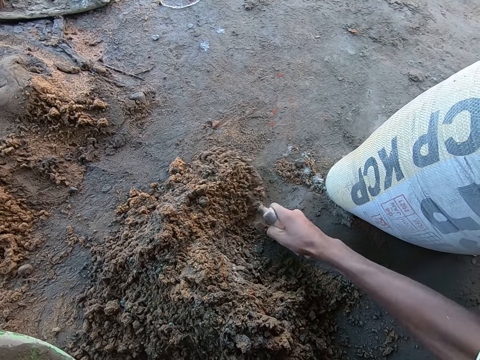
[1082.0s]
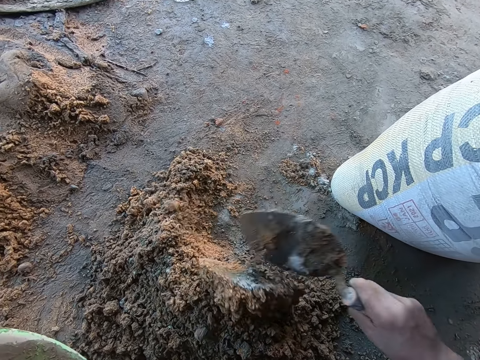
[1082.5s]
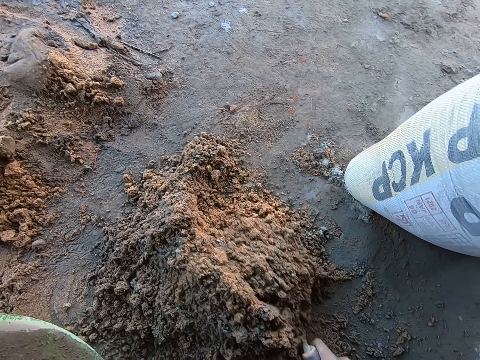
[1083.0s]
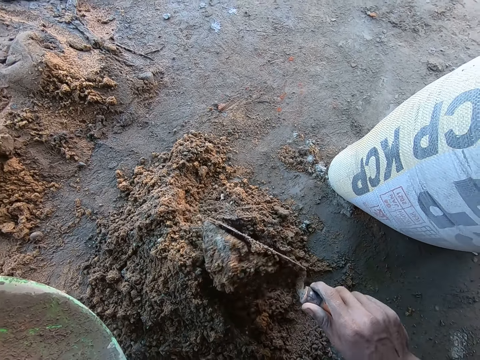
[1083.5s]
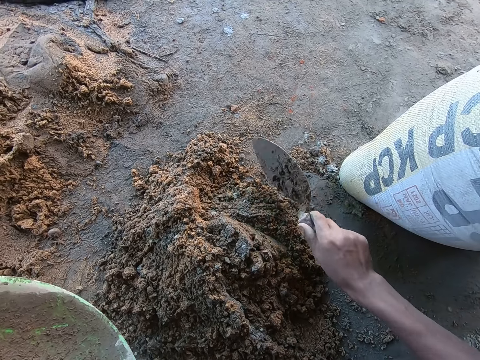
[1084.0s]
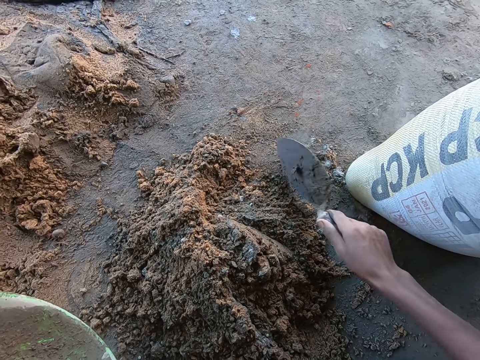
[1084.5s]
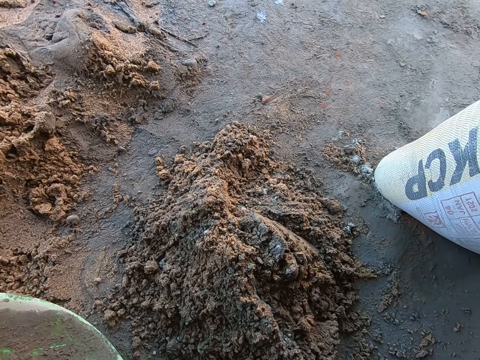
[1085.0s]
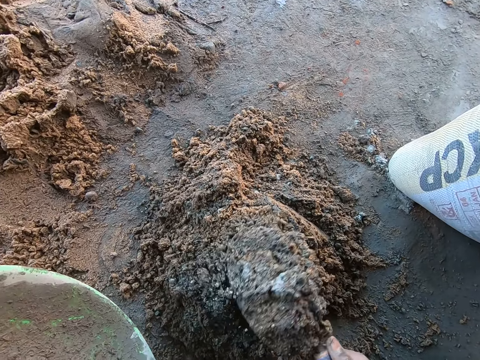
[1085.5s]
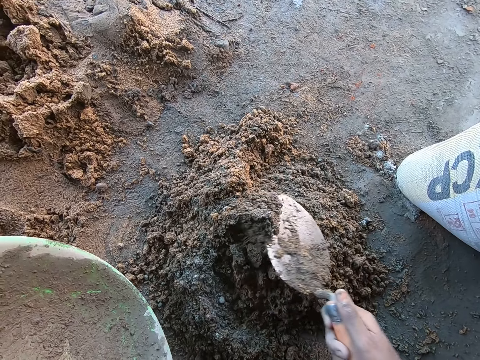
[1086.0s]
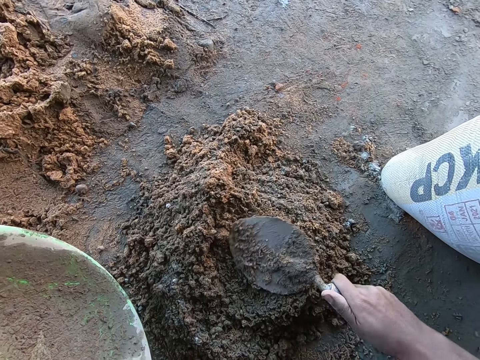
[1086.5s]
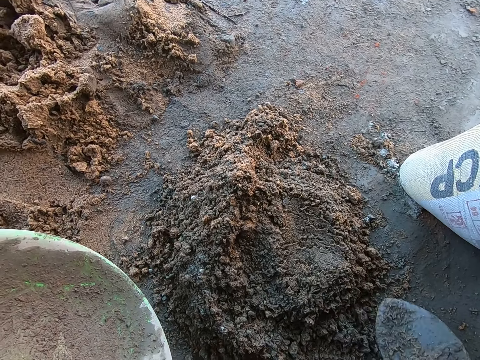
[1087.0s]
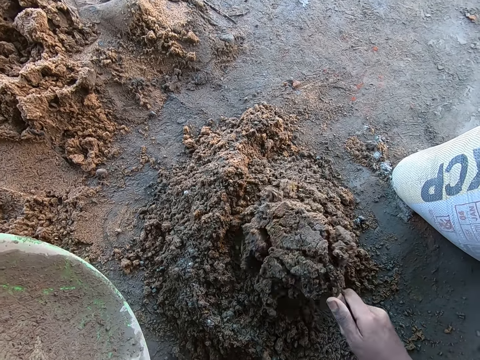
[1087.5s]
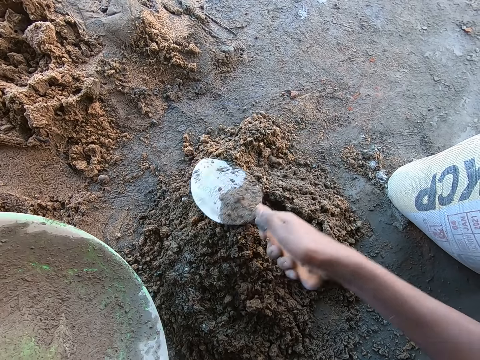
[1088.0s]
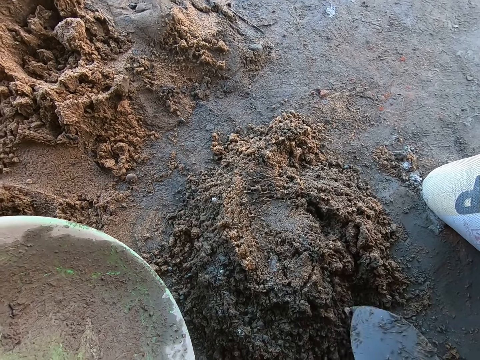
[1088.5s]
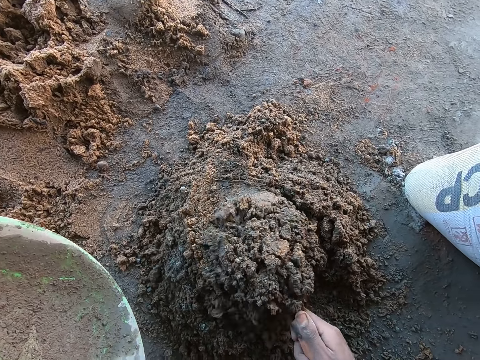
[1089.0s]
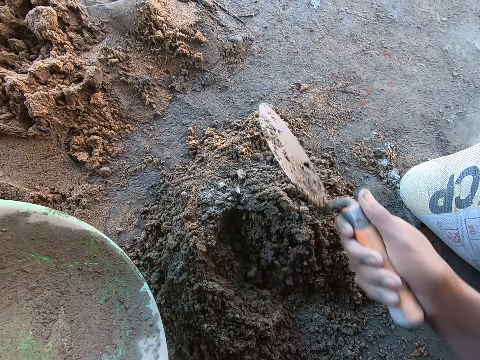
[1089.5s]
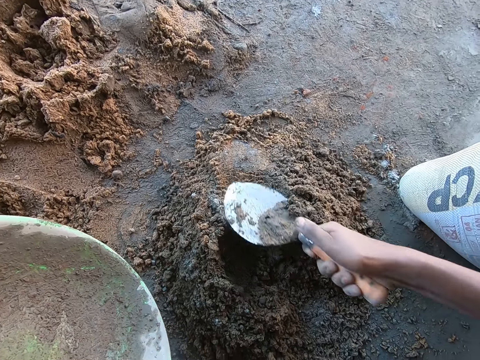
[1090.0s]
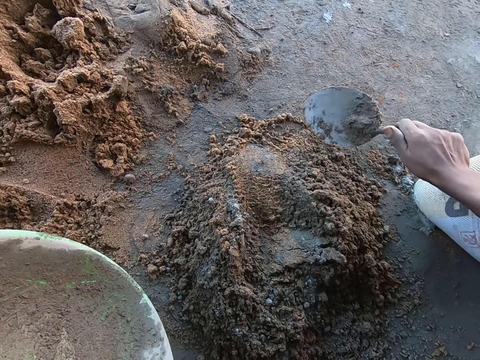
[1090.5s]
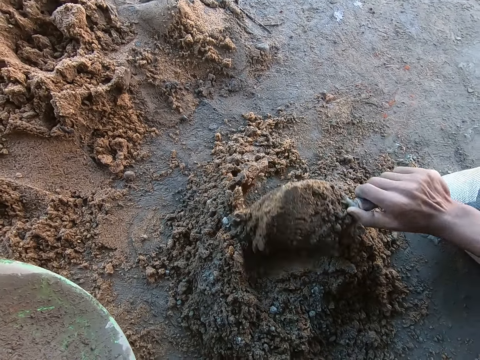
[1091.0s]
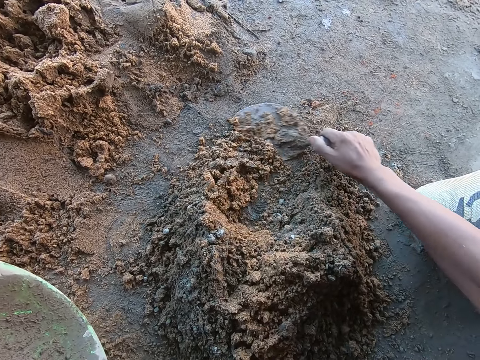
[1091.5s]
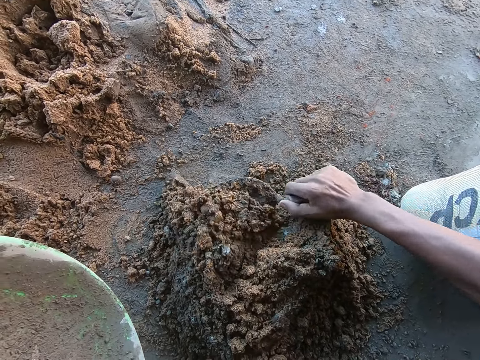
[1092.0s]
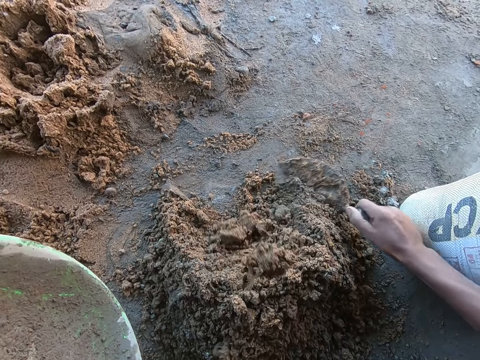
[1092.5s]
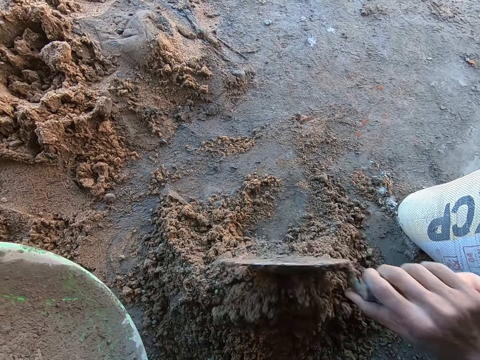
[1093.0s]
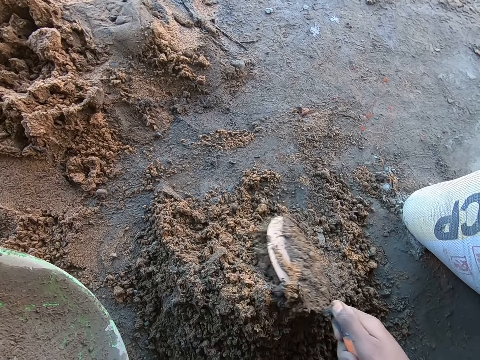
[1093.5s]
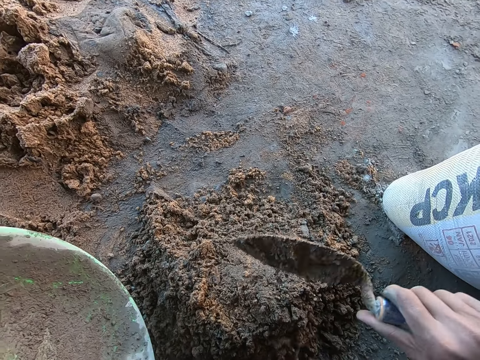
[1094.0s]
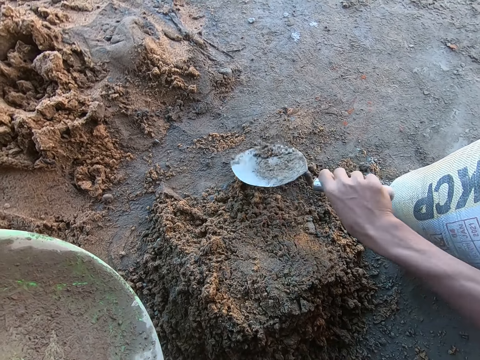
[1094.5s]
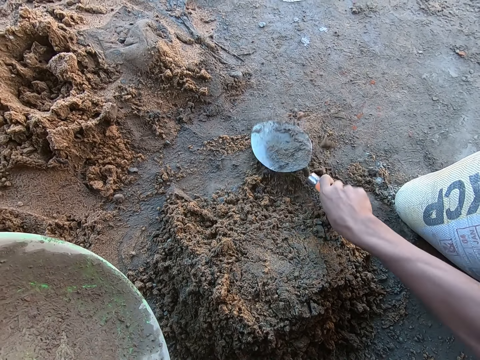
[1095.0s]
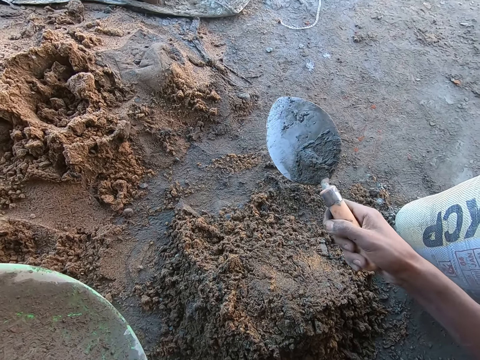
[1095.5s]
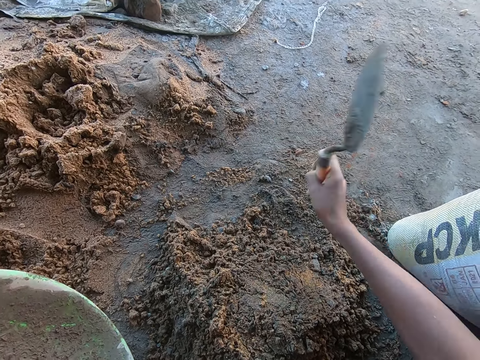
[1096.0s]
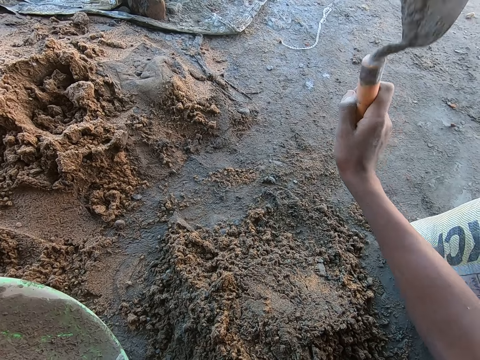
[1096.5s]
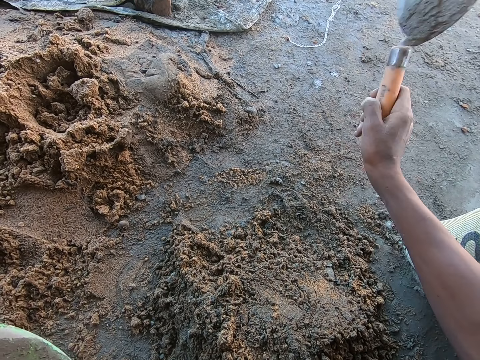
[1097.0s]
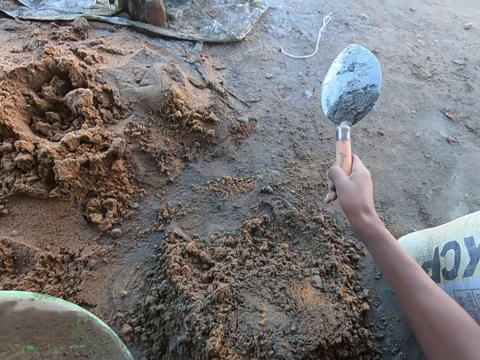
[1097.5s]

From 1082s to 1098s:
The camera wearer hits the trowel on the ground. He mixes the mixture with the trowel. He hits the brick trowel in his right hand onto the ground. He shakes the trowel on the ground.

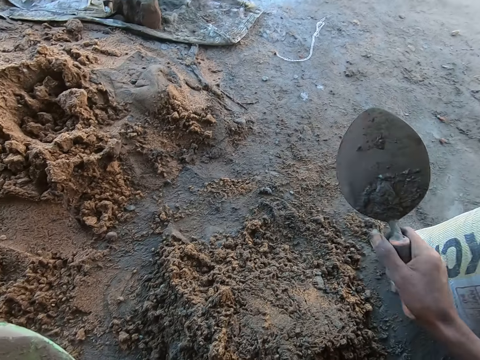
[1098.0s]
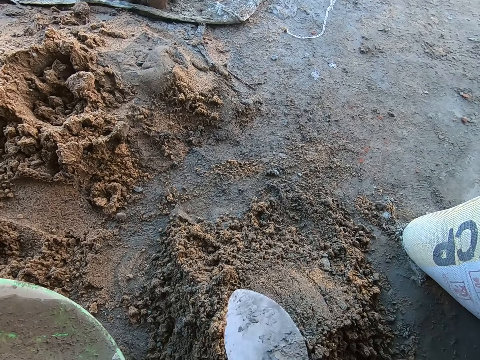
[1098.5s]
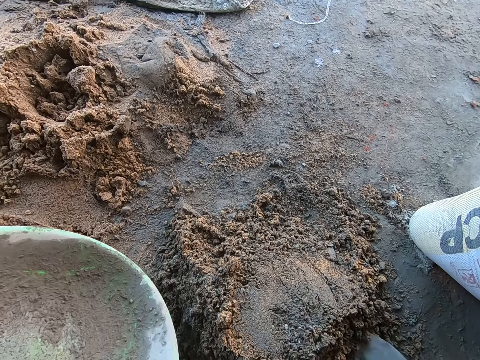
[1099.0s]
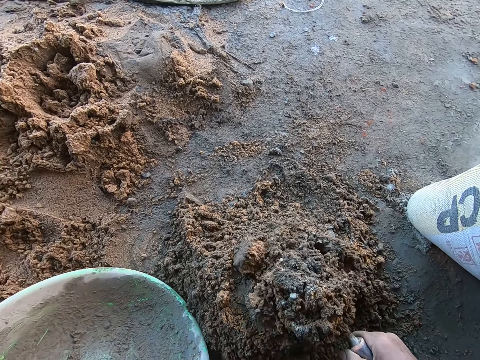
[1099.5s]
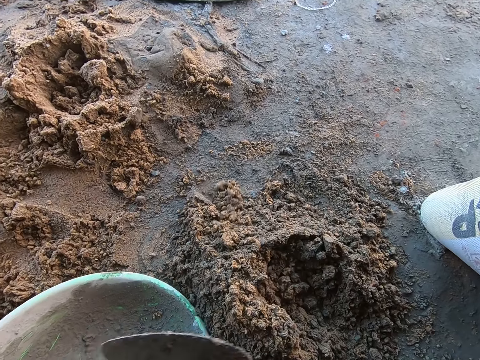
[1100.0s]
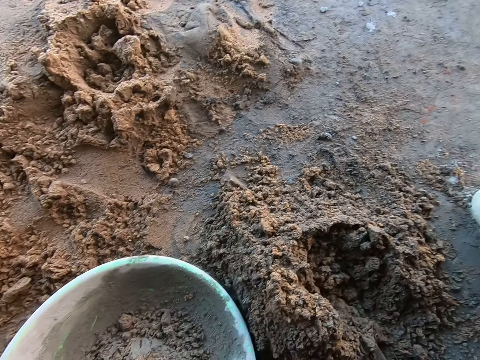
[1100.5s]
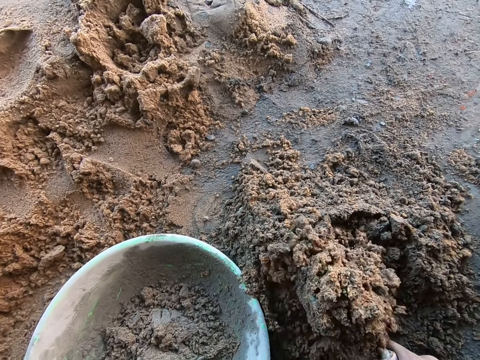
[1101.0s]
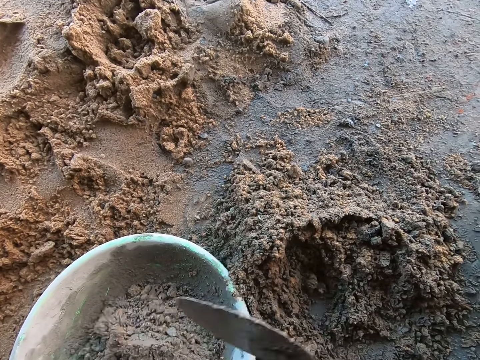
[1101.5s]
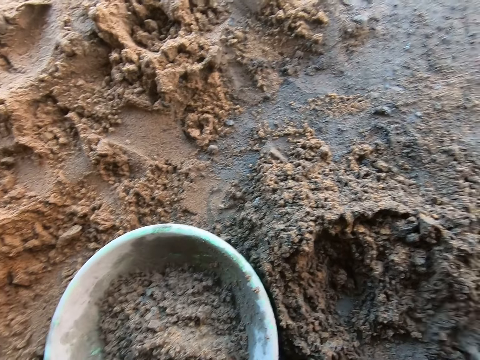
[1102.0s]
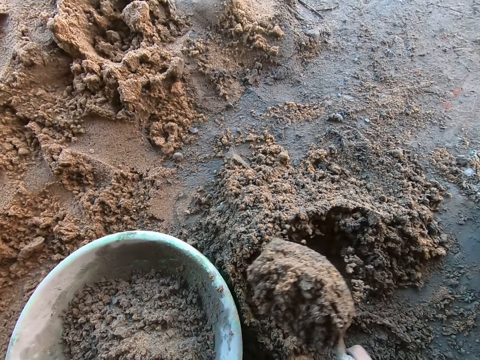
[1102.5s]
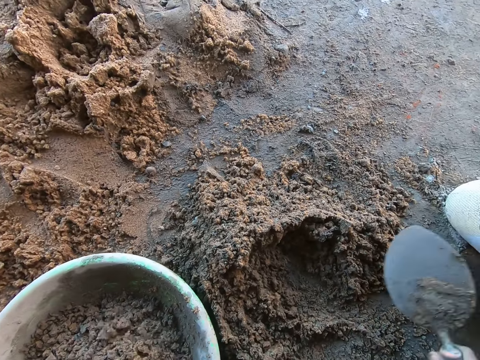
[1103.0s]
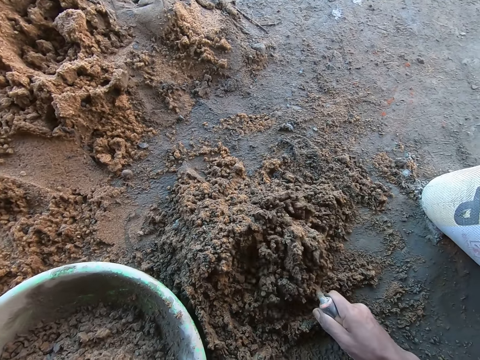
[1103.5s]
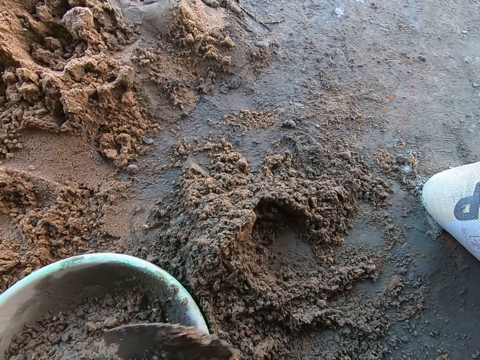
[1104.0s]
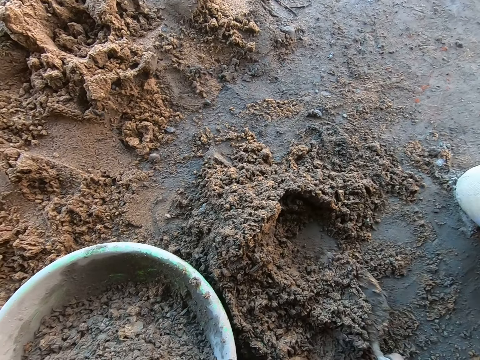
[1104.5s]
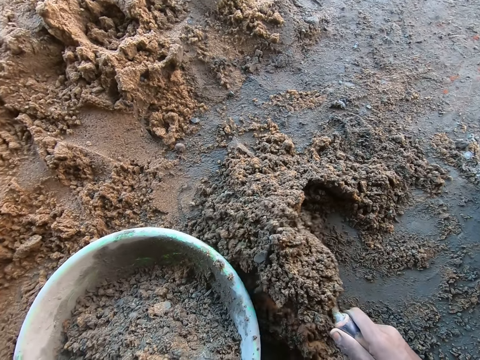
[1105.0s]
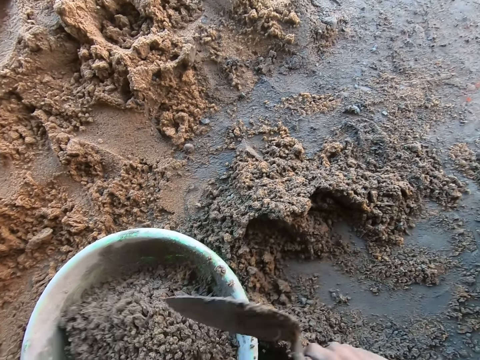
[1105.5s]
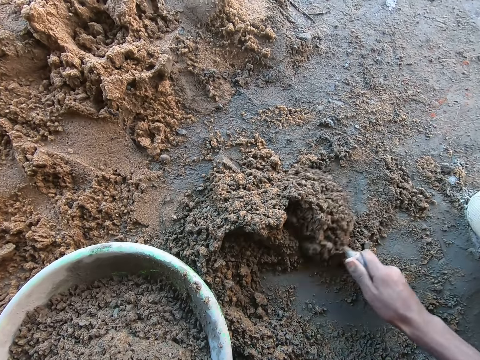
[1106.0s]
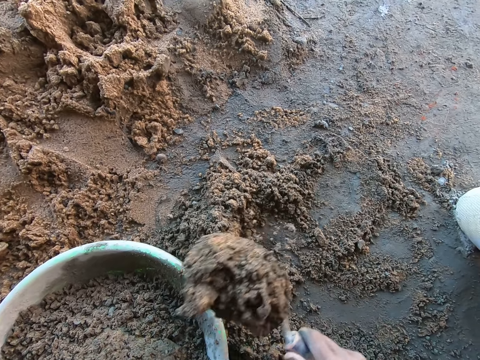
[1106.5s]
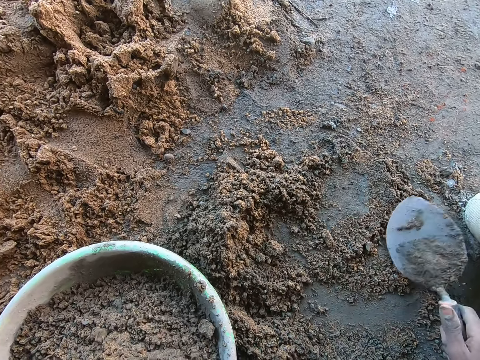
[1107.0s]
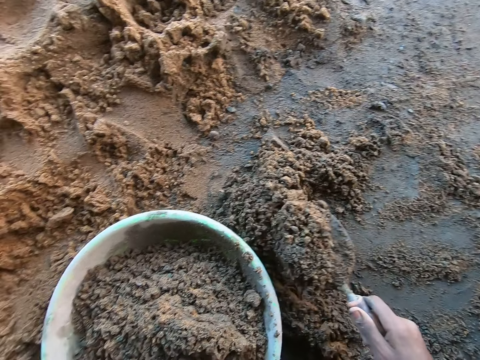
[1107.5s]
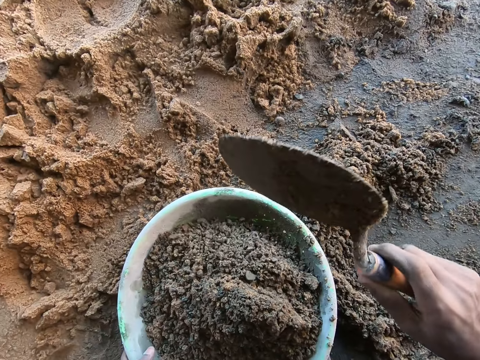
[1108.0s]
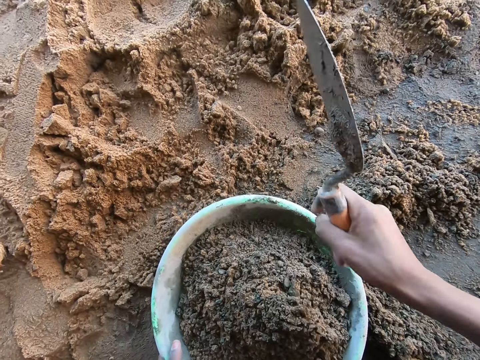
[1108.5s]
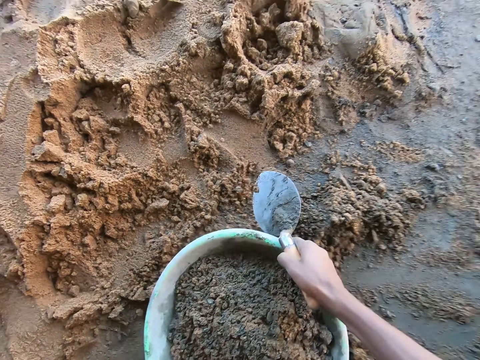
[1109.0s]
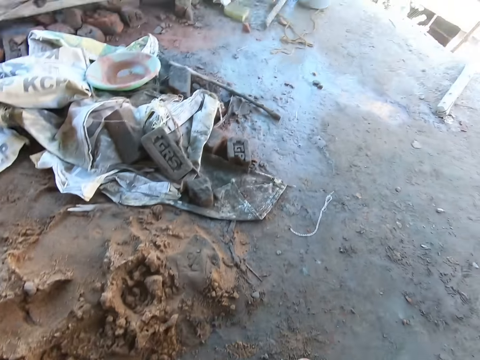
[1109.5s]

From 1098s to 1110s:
The camera wearer scoops mortar from the ground with the hand trowel in his right hand. He pours the mortar in the head pan with the hand trowel in his right hand. He scoops mortar from the ground with the hand trowel in his right hand. He pours the mortar in the head pan with the hand trowel in his right hand. He scoops mortar from the ground with the hand trowel in his right hand. He pours the mortar in the head pan with the hand trowel in his right hand. He scoops mortar from the ground with the hand trowel in his right hand. He pours the mortar in the head pan with the hand trowel in his right hand. He scoops mortar from the ground with the hand trowel in his right hand. He pours the mortar in the head pan with the hand trowel in his right hand. He scoops mortar from the ground with the hand trowel in his right hand. He pours the mortar in the head pan with the hand trowel in his right hand. He scoops mortar from the ground with the hand trowel in his right hand. He pours the mortar in the head pan with the hand trowel in his right hand. He hits the hand trowel on the head pan's edge with his right hand. He shakes the trowel on a basin. He picks up the head pan of mortar with both hands.
